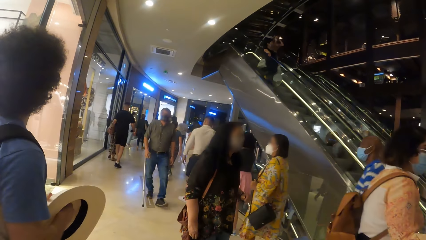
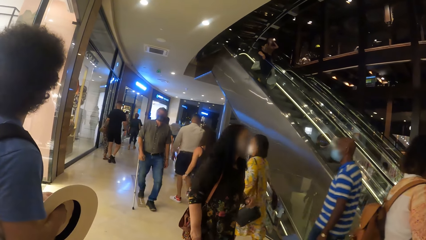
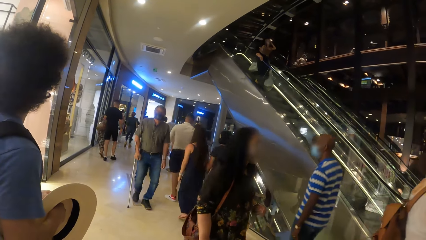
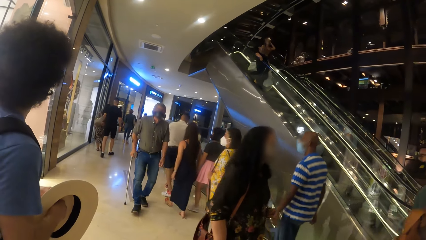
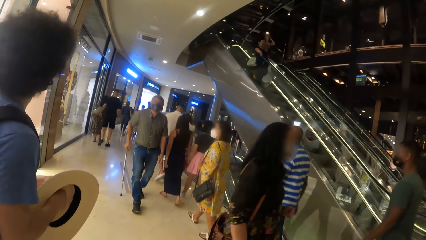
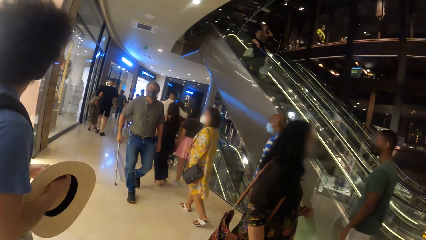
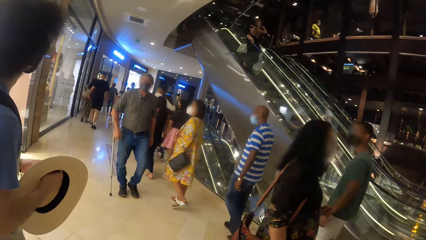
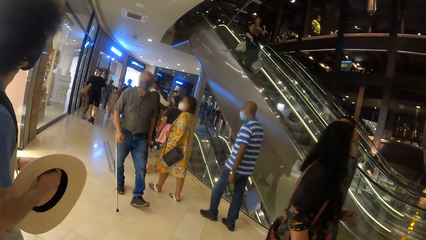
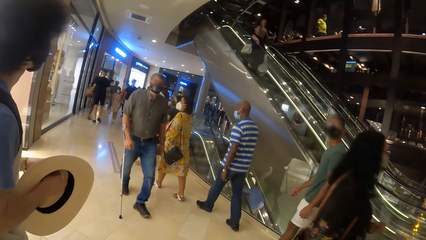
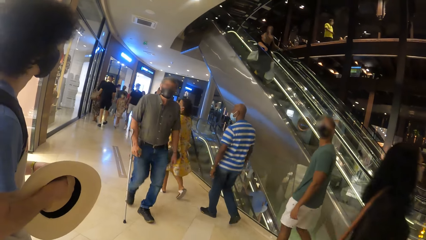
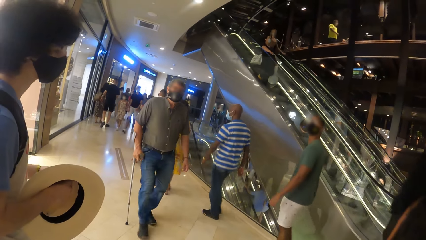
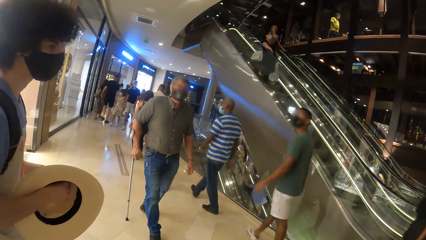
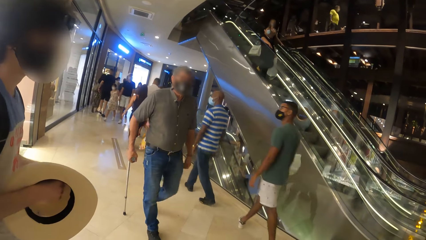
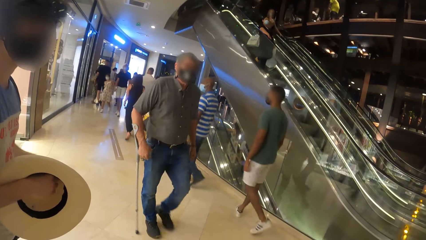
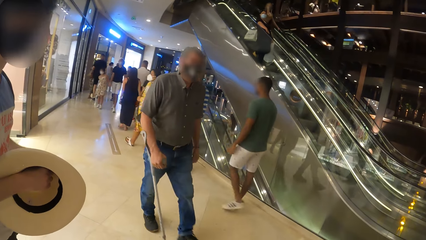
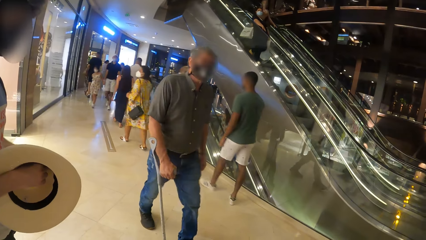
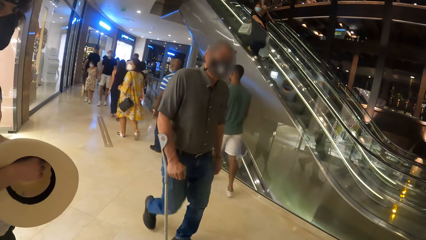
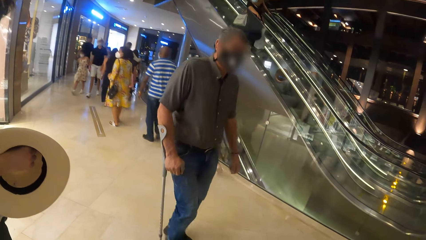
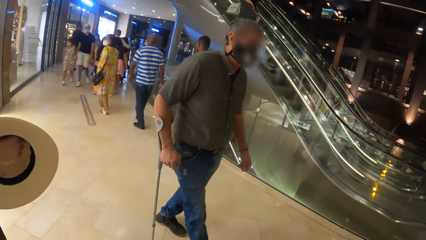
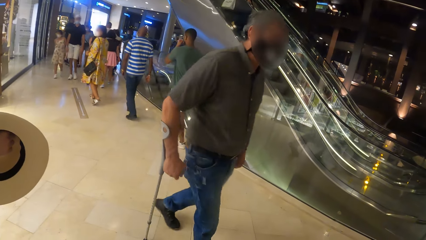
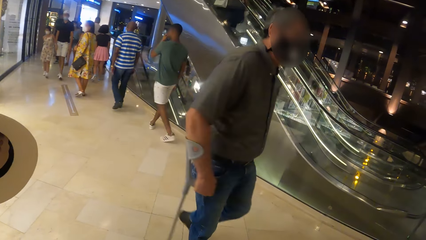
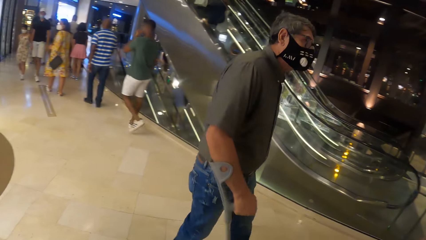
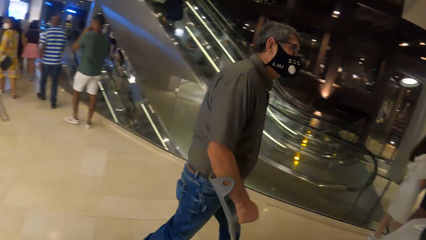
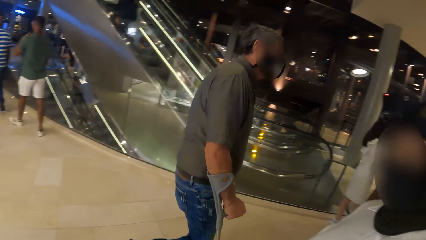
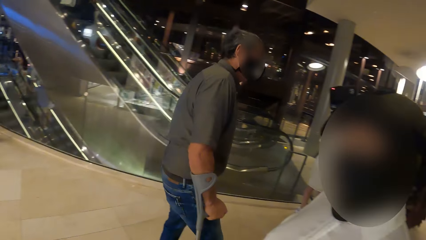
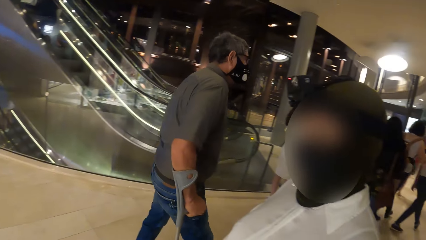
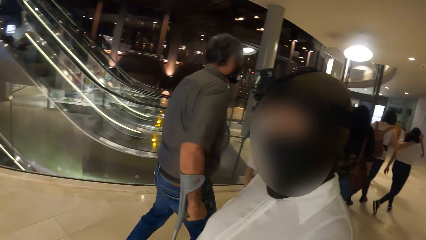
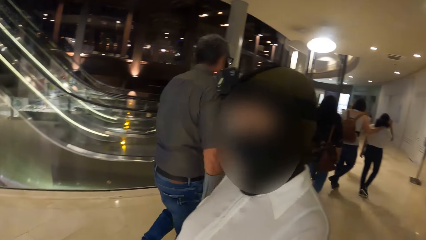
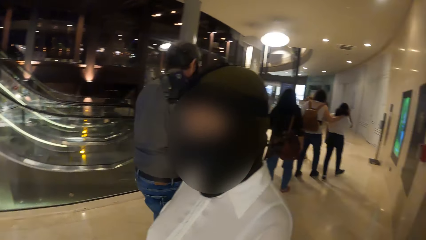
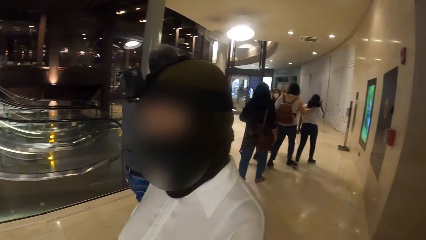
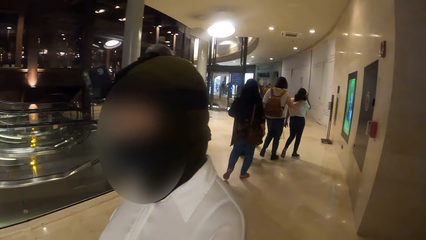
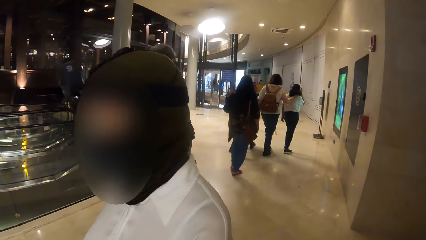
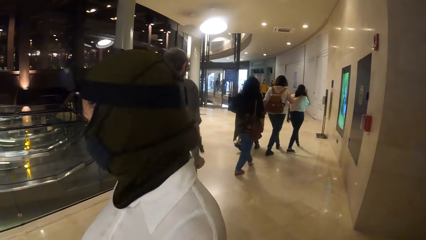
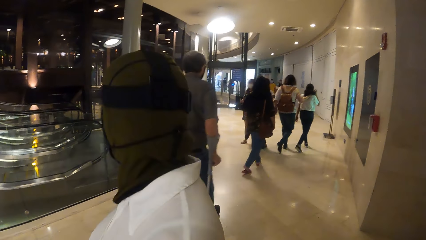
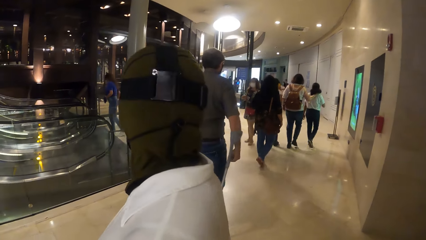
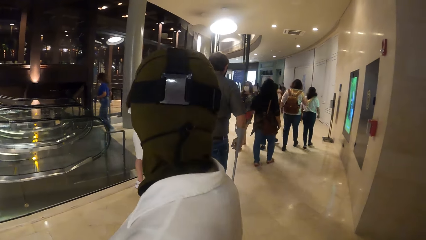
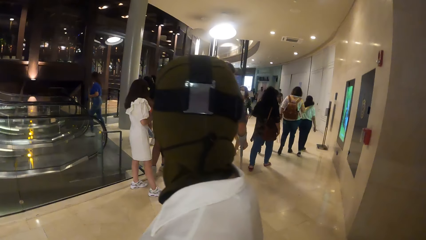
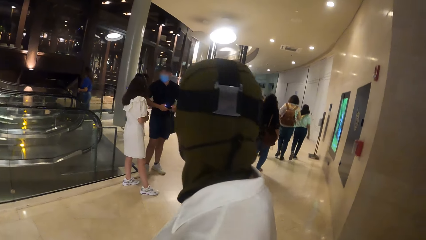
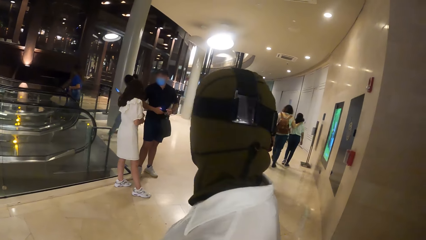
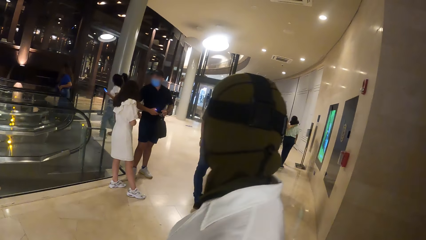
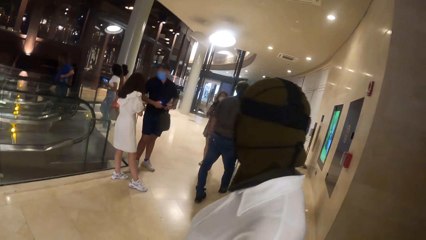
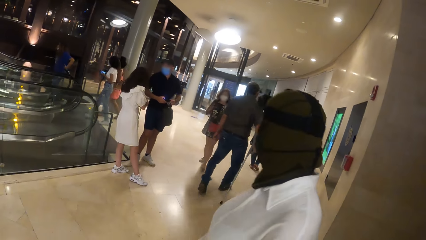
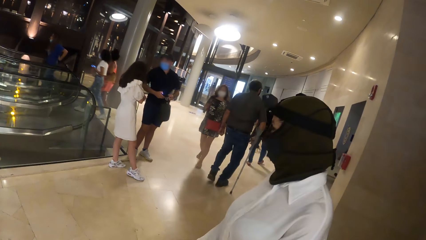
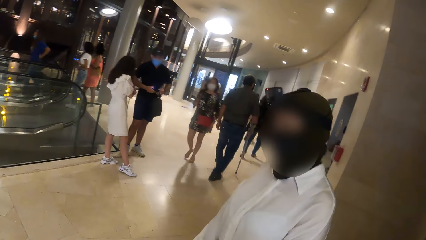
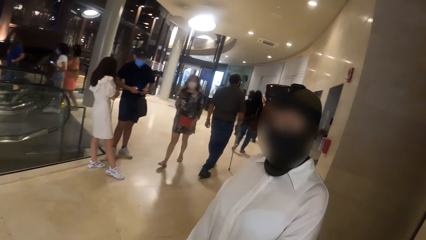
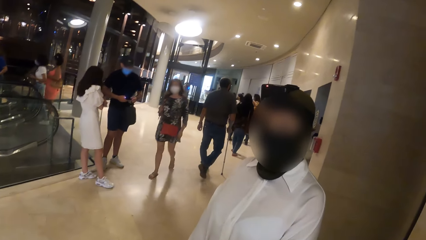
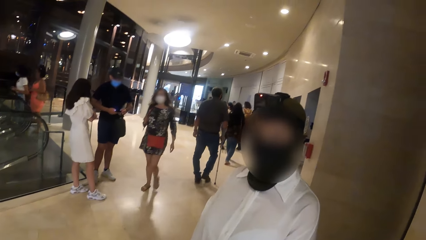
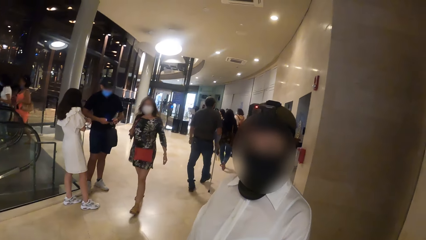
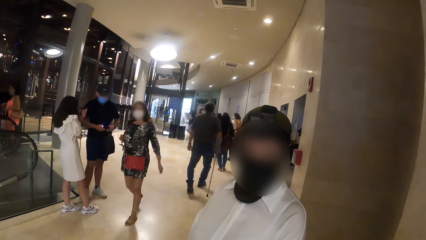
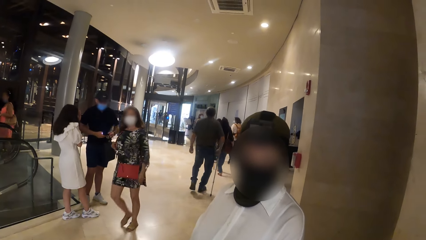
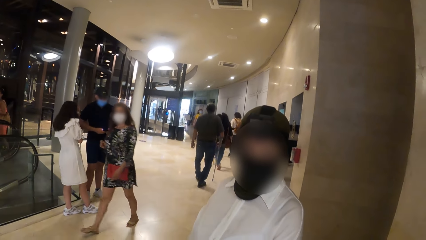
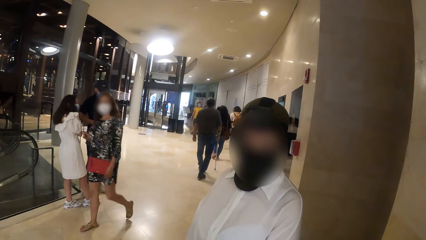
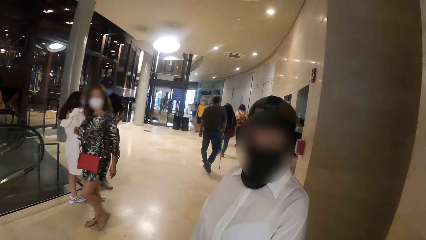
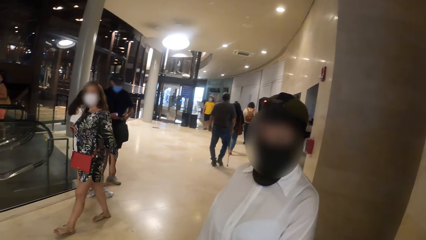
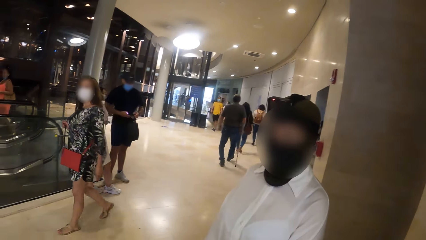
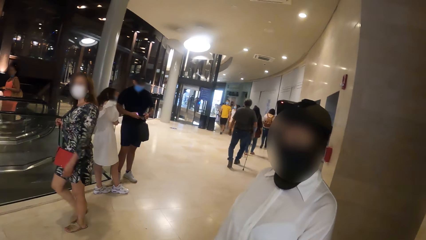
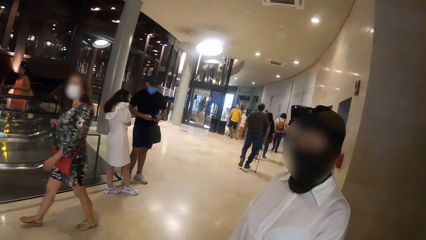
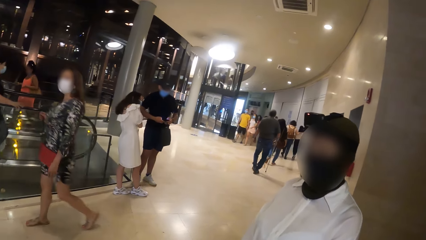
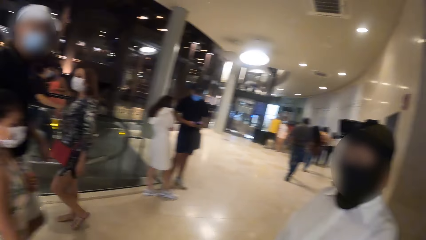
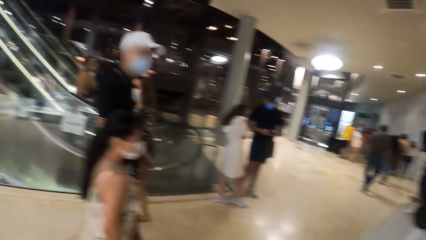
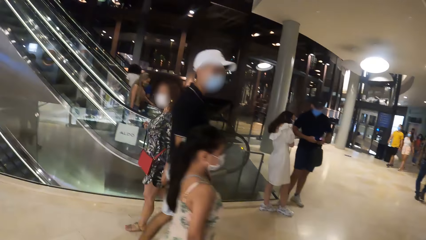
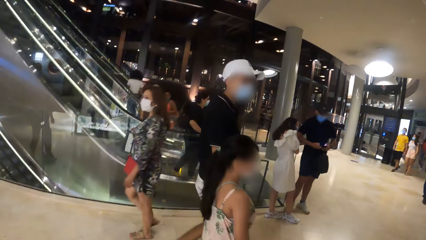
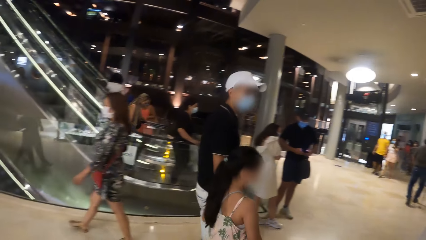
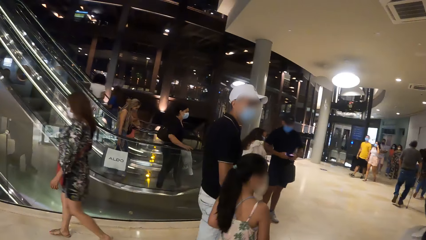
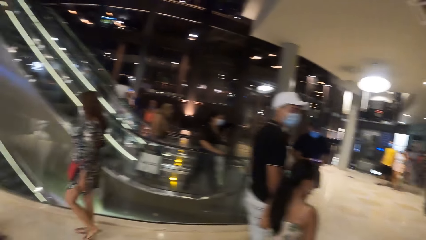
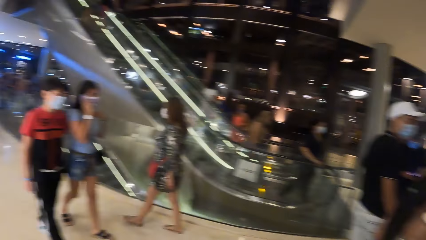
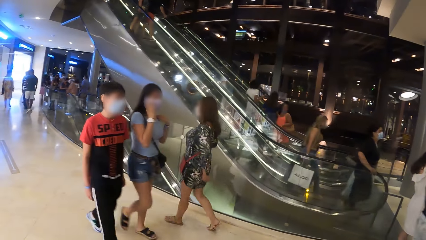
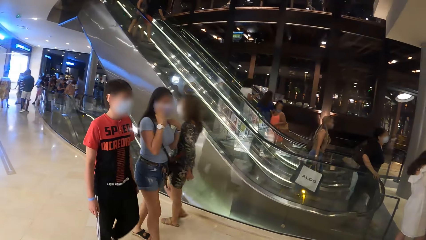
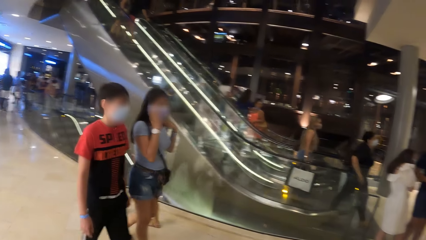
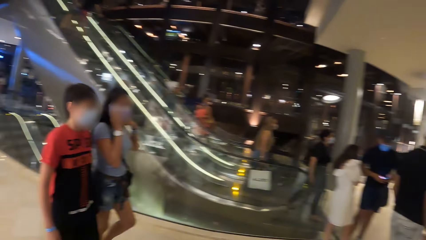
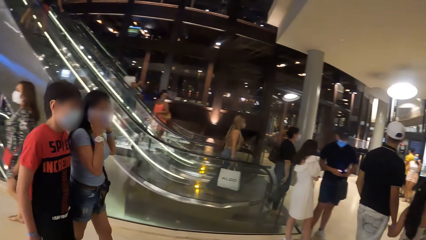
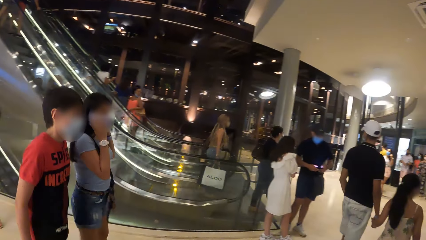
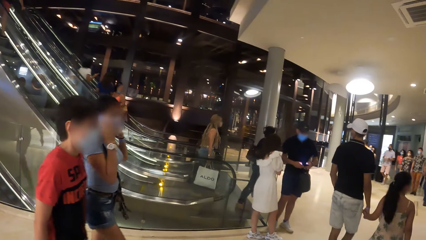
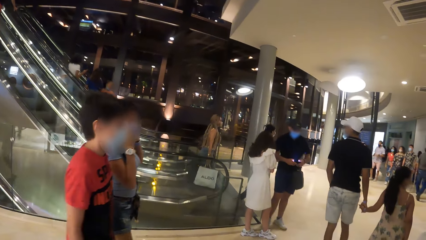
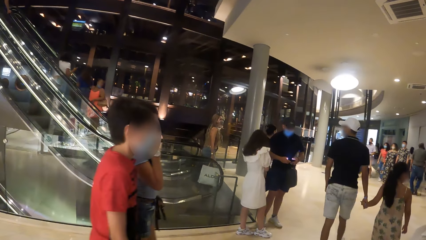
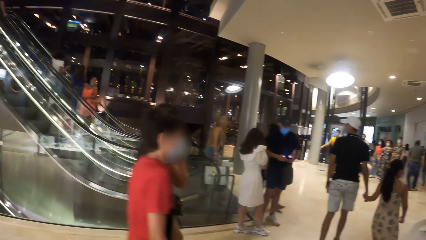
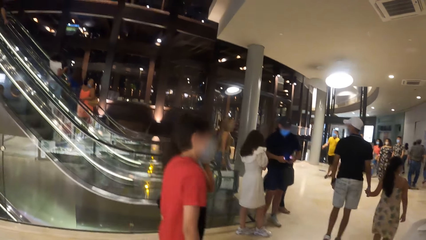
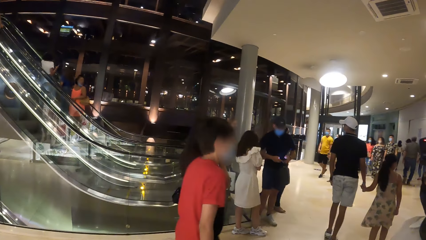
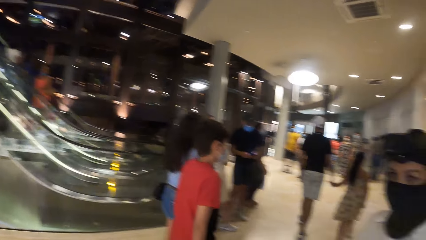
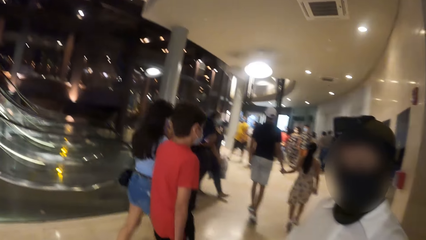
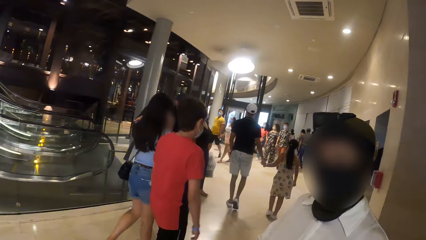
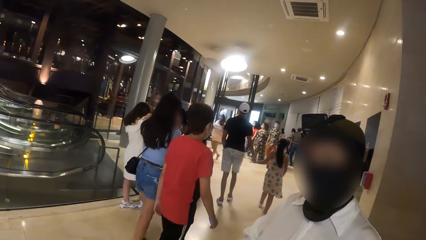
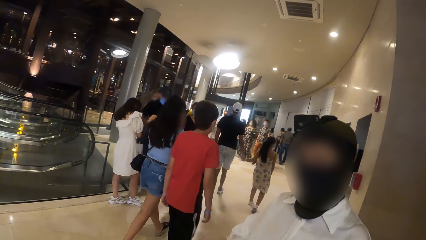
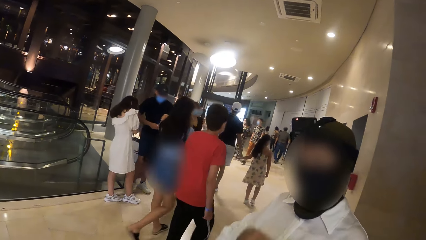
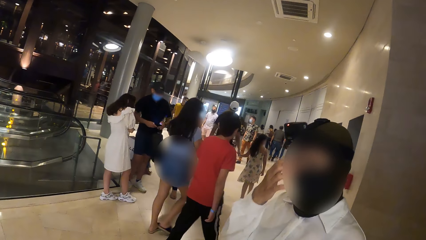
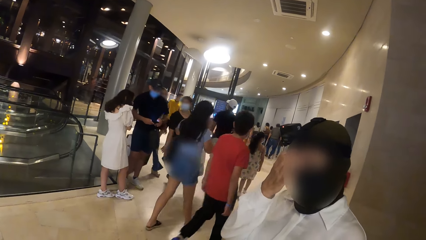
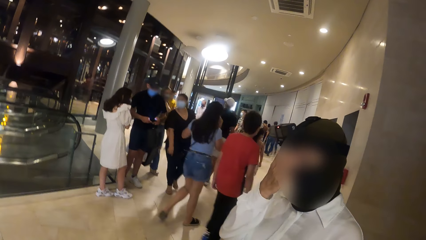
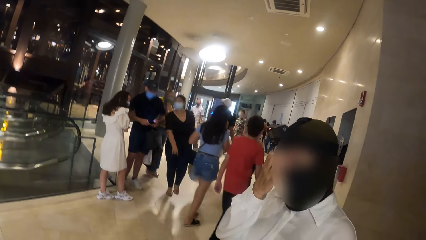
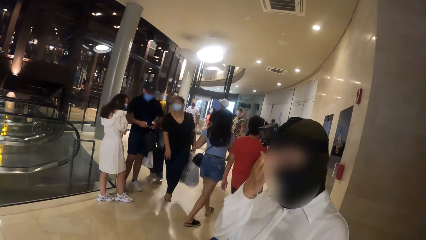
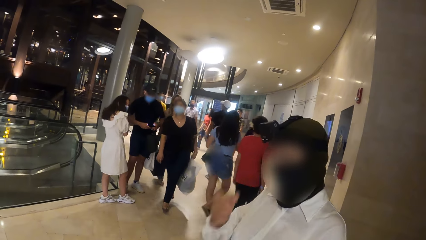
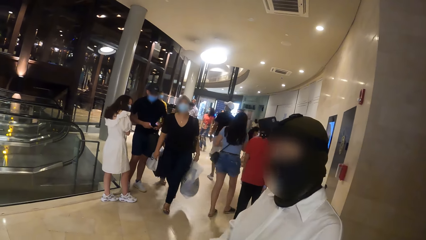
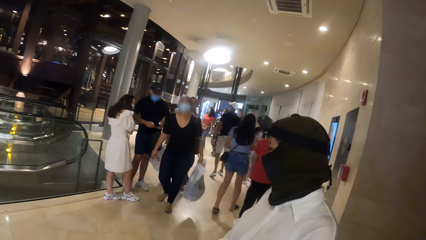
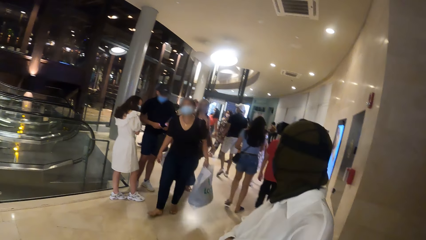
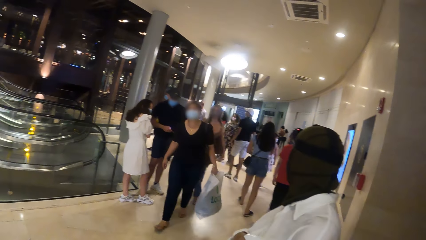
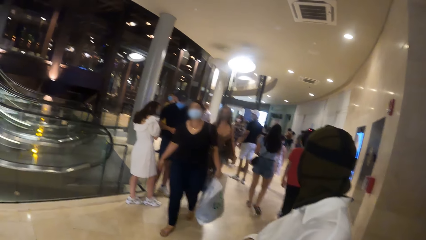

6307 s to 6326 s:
A woman dialogues with the camera wearer. The woman itches her head with her right hand.
